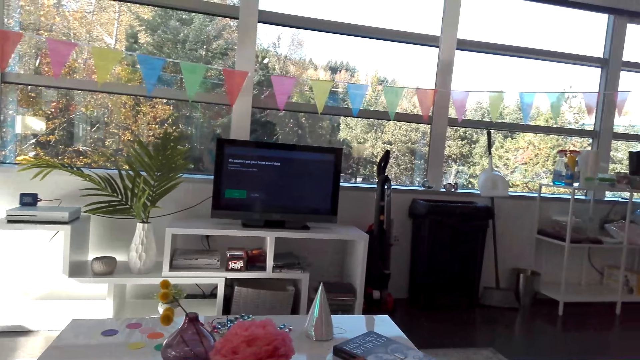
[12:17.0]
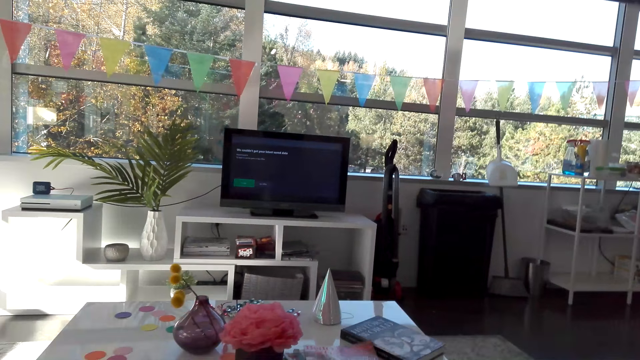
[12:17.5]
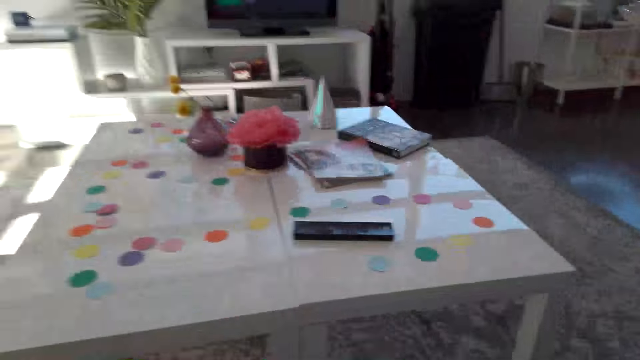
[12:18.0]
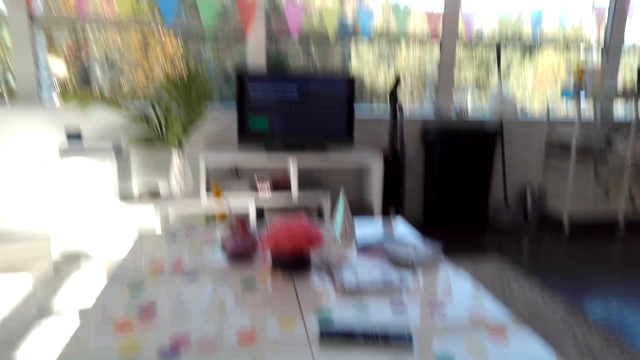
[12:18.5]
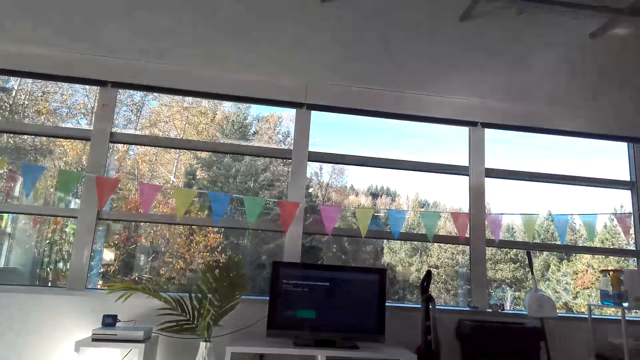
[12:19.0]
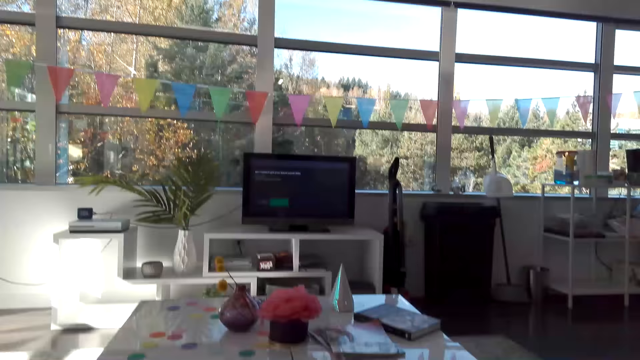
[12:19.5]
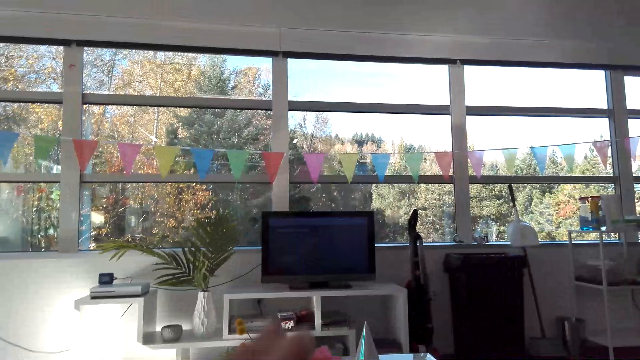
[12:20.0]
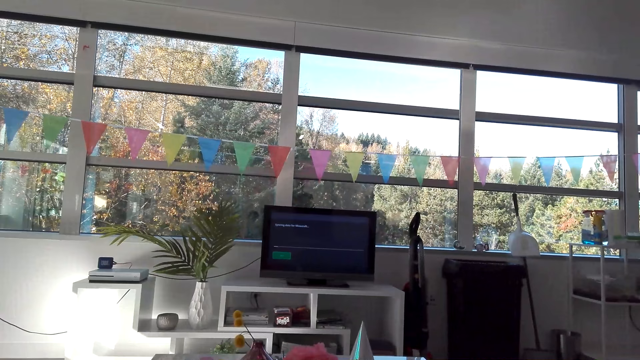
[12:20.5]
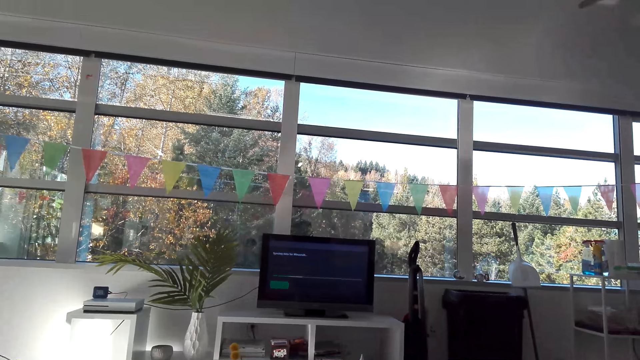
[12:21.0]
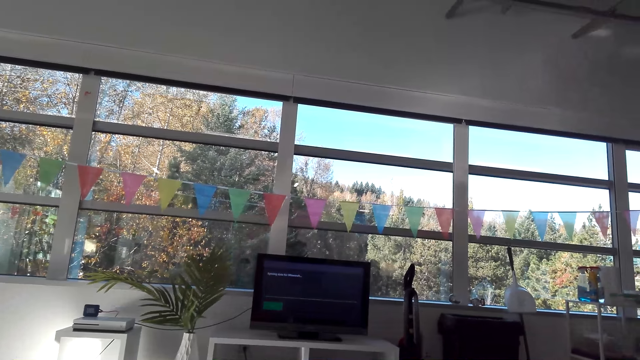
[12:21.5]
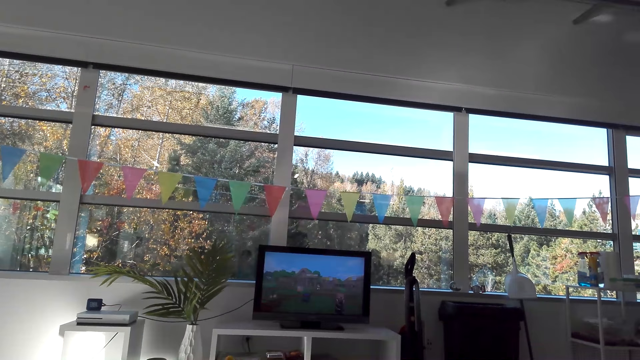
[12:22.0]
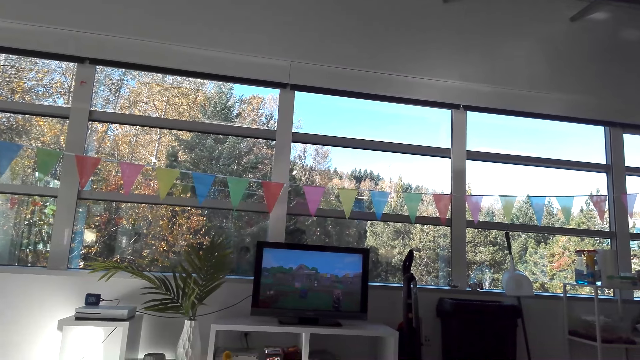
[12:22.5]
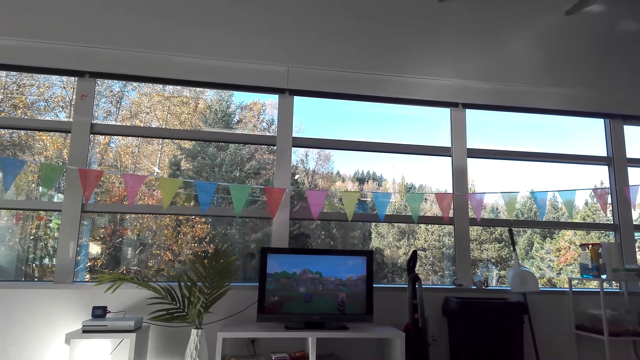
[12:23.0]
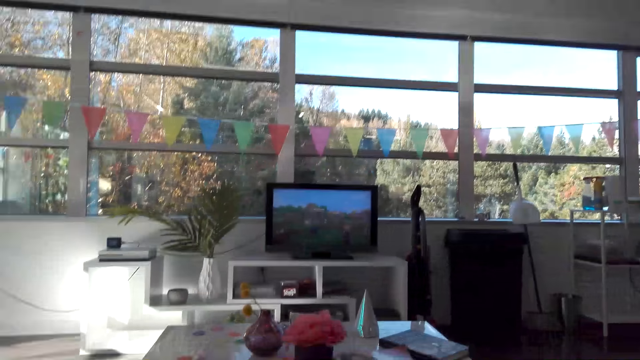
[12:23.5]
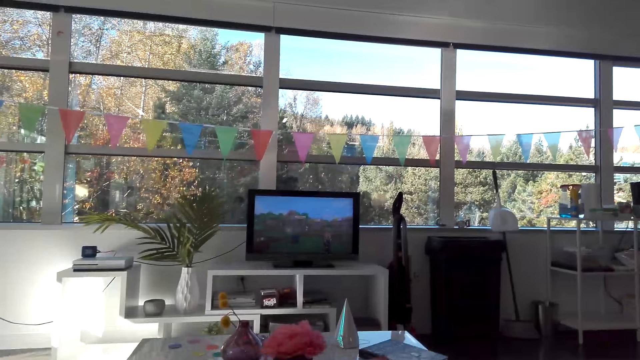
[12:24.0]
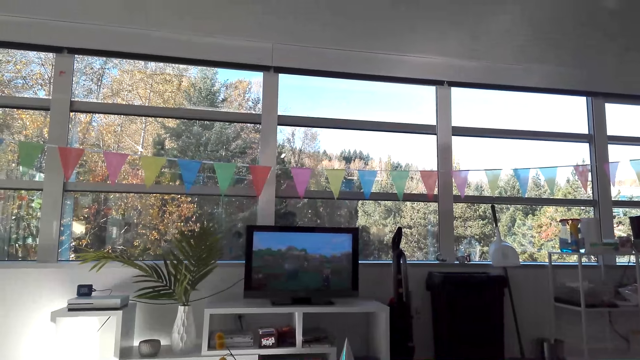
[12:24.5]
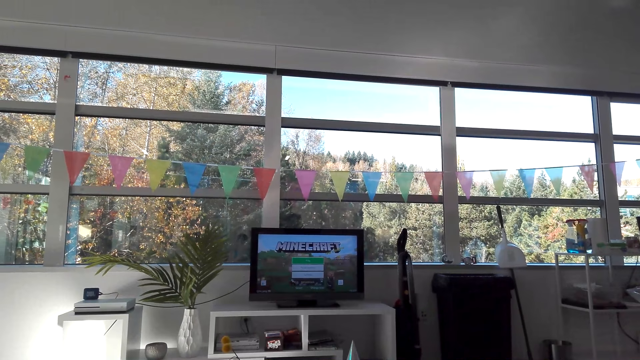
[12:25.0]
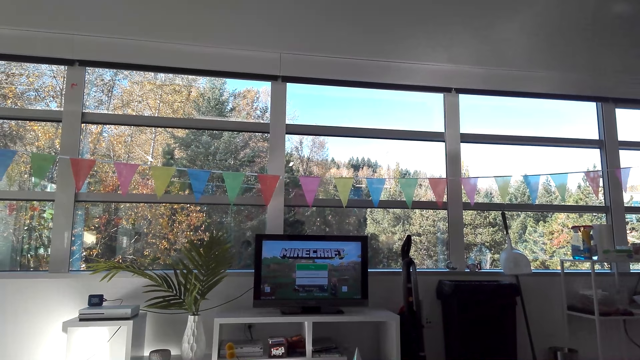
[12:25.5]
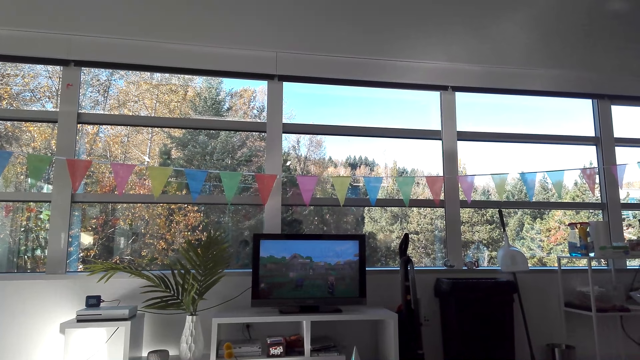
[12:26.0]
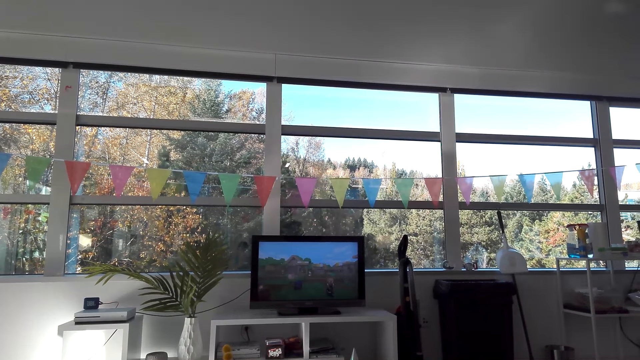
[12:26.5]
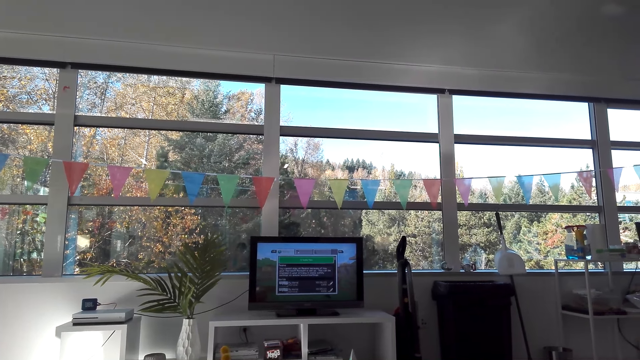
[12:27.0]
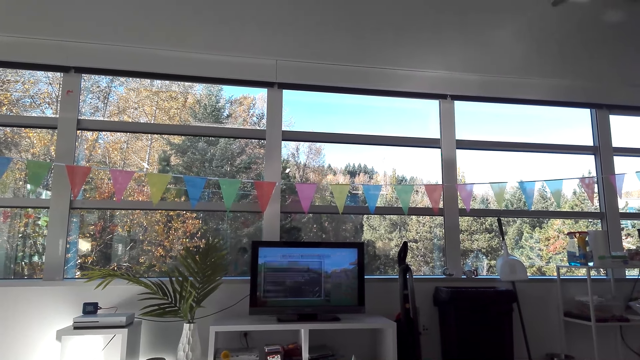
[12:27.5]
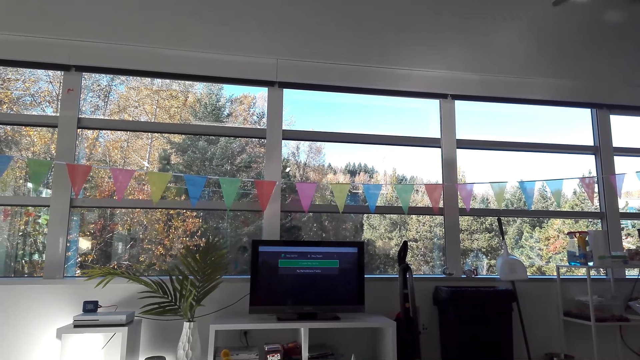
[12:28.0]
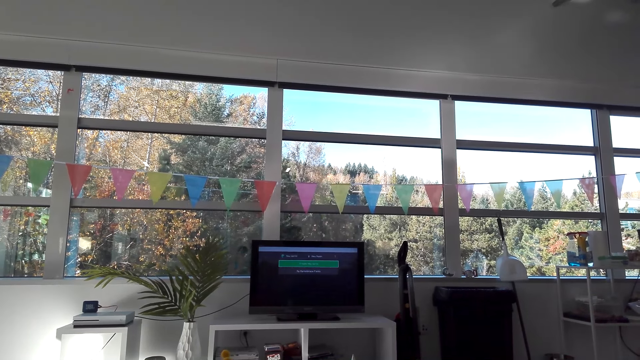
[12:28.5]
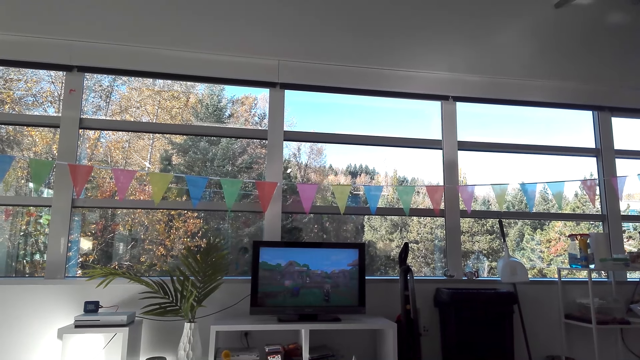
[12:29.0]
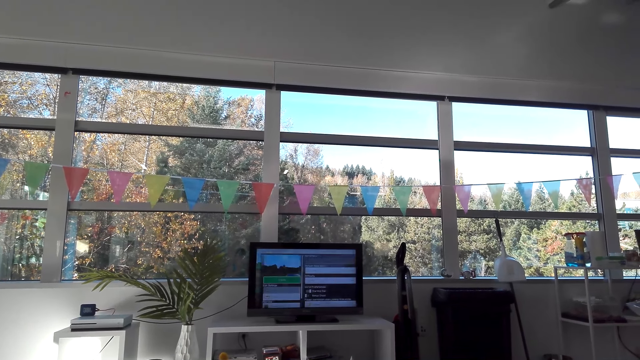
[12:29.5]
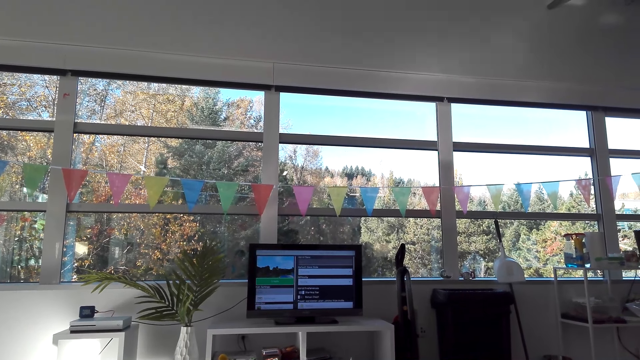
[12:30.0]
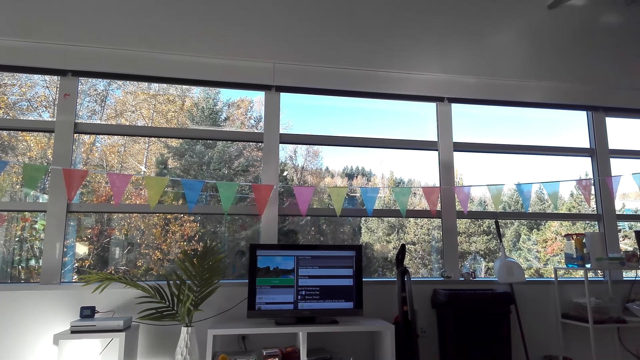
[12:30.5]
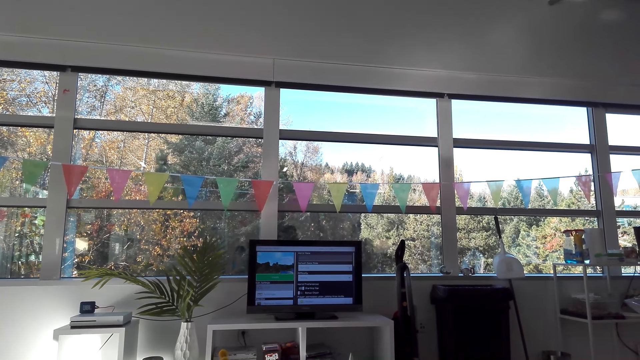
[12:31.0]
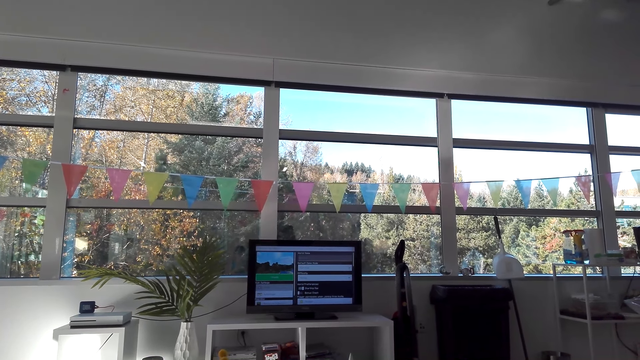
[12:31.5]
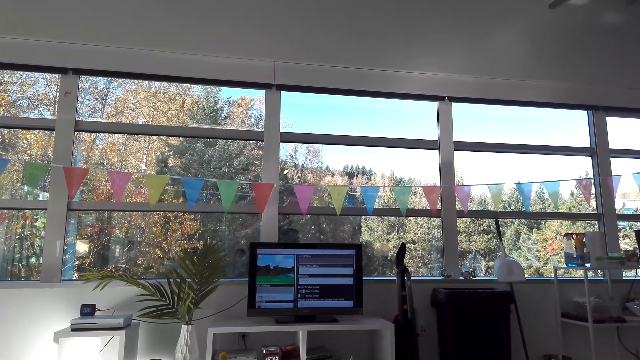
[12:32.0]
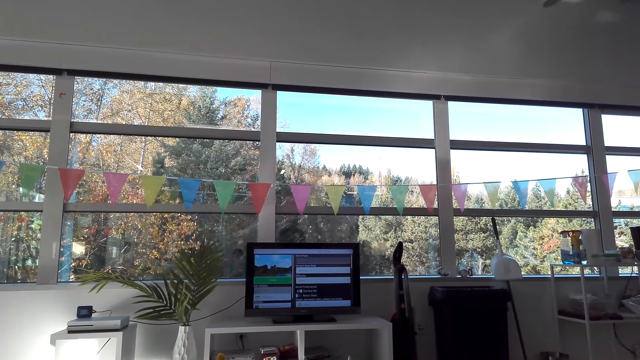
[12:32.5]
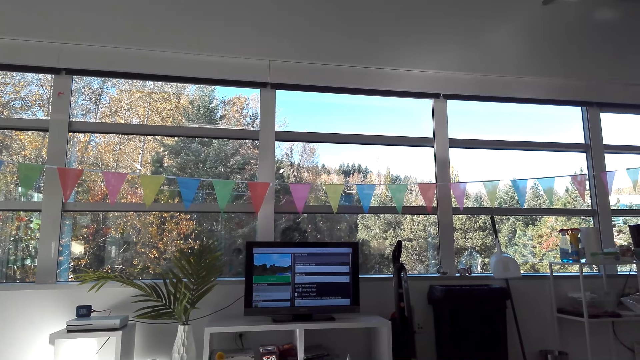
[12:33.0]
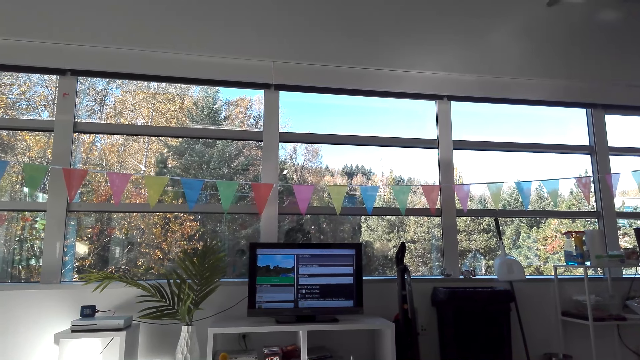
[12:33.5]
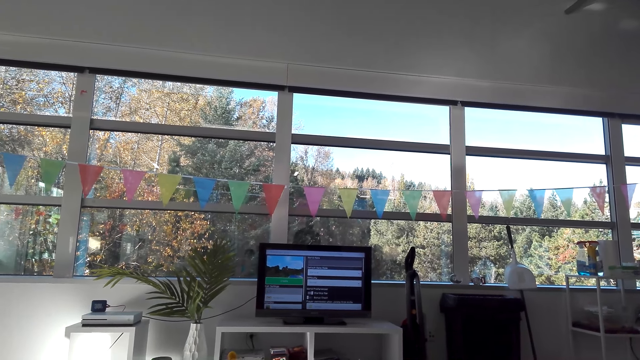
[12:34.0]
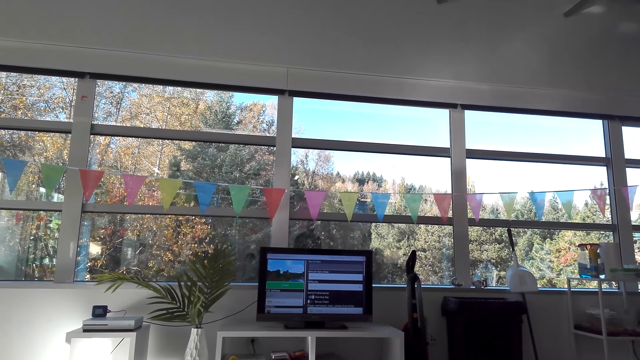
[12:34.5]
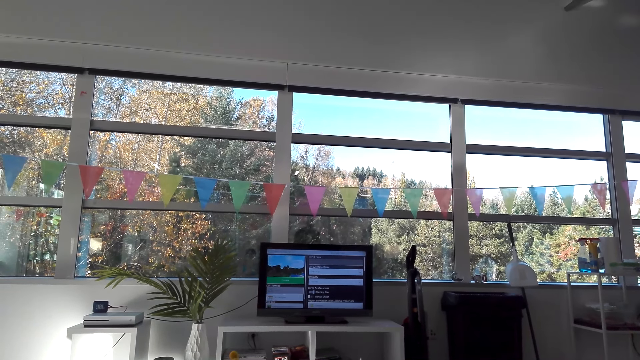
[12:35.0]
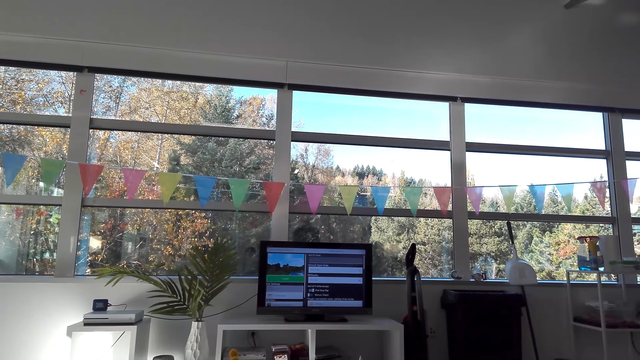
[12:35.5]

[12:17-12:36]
The camera wearer watches the television.
